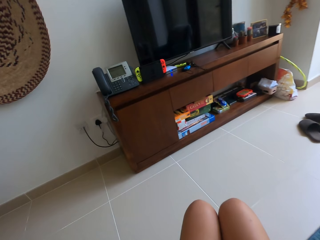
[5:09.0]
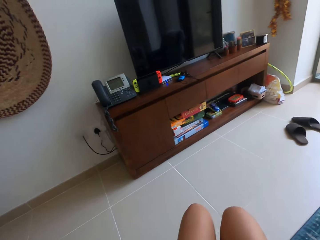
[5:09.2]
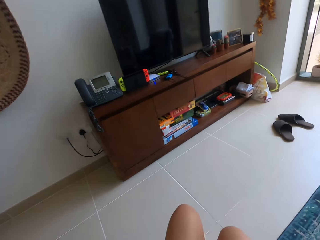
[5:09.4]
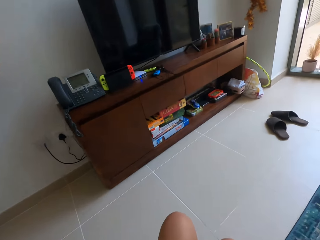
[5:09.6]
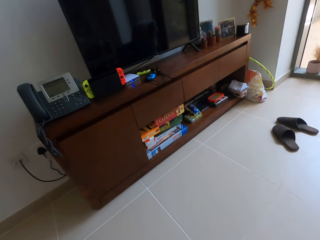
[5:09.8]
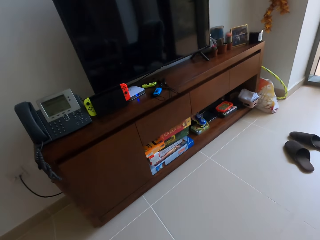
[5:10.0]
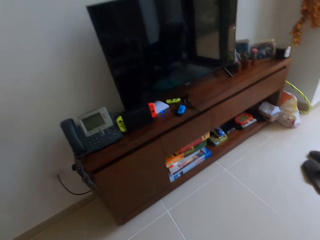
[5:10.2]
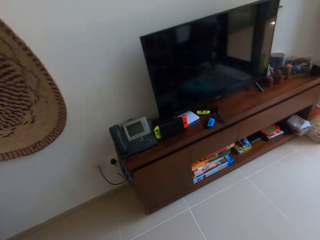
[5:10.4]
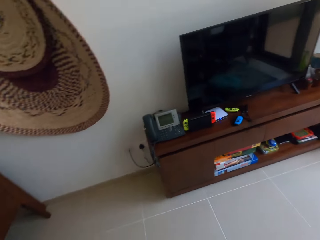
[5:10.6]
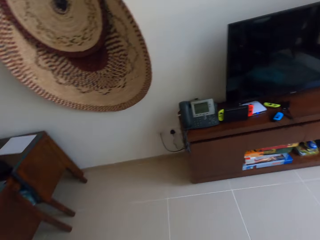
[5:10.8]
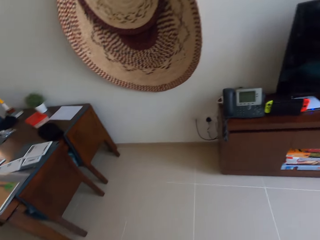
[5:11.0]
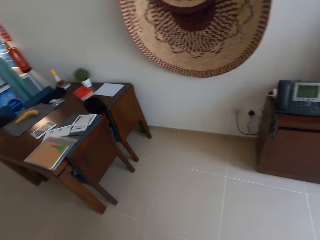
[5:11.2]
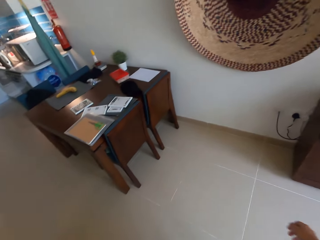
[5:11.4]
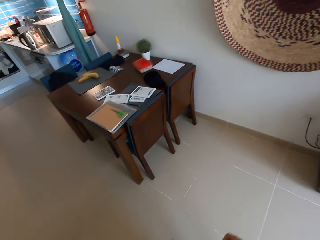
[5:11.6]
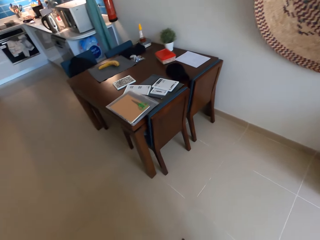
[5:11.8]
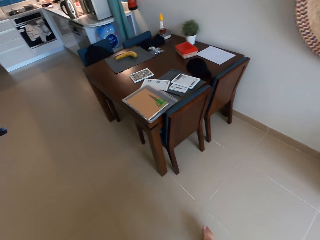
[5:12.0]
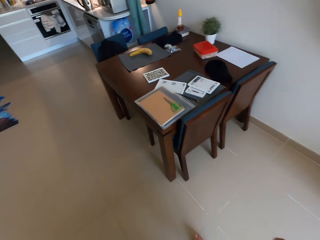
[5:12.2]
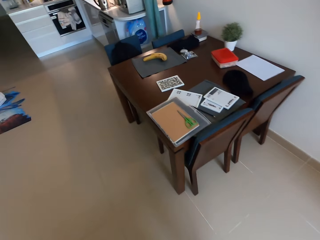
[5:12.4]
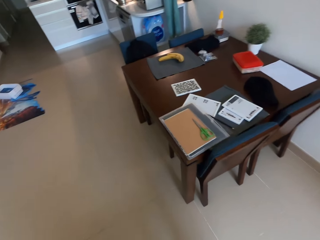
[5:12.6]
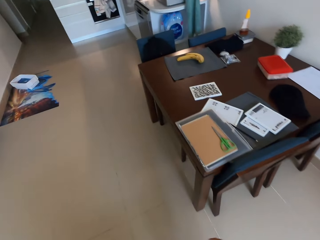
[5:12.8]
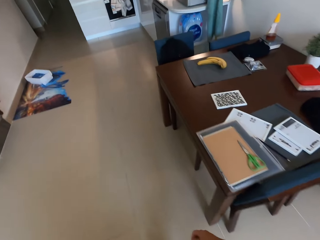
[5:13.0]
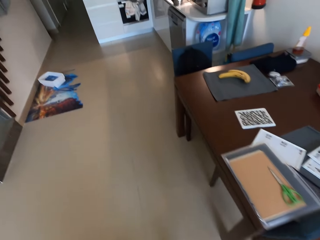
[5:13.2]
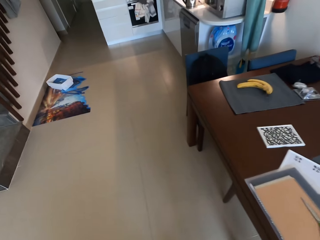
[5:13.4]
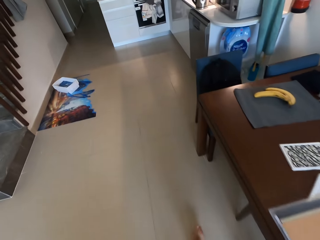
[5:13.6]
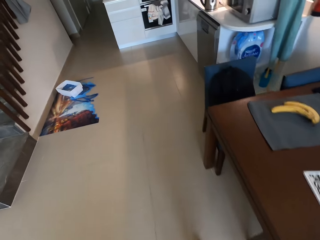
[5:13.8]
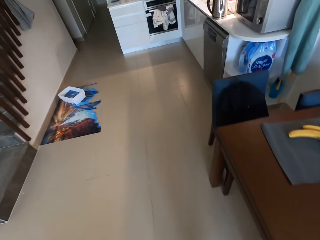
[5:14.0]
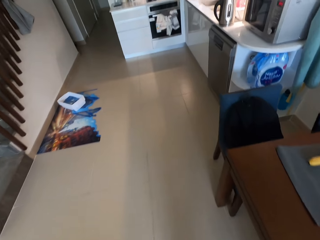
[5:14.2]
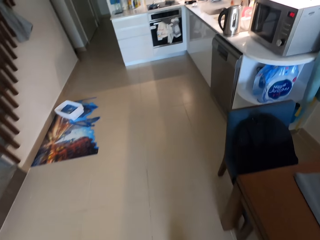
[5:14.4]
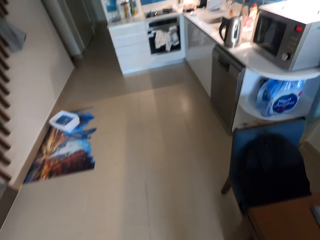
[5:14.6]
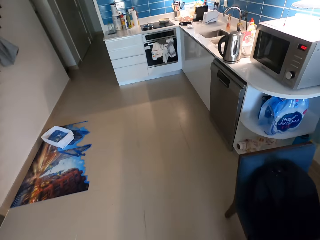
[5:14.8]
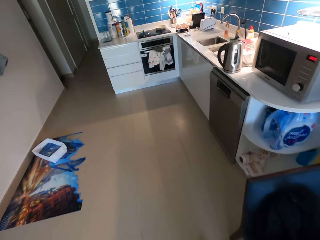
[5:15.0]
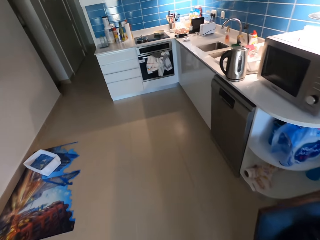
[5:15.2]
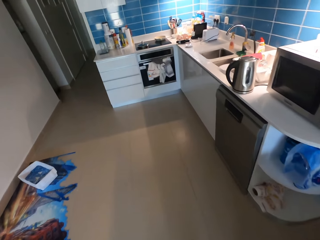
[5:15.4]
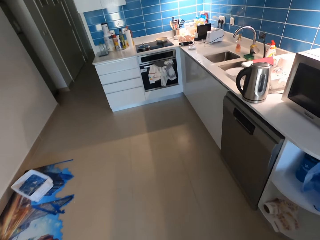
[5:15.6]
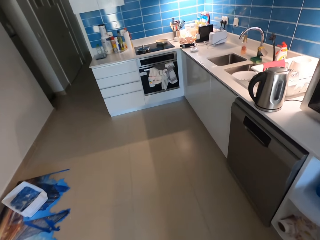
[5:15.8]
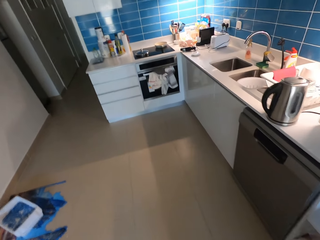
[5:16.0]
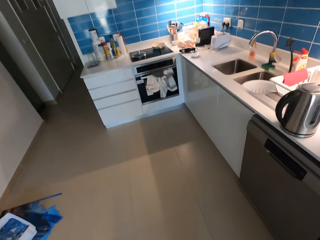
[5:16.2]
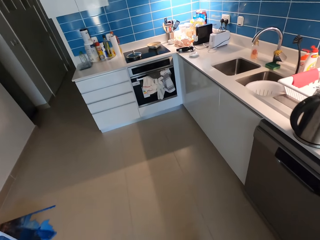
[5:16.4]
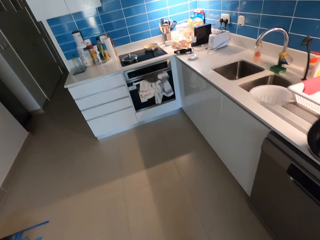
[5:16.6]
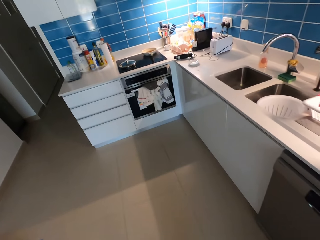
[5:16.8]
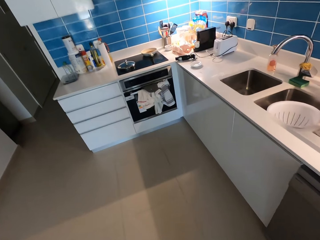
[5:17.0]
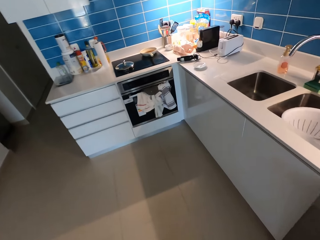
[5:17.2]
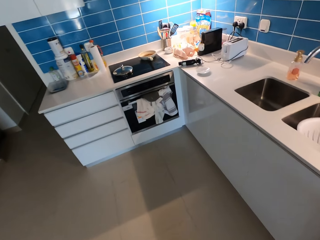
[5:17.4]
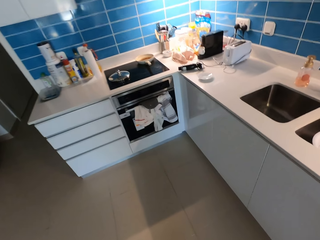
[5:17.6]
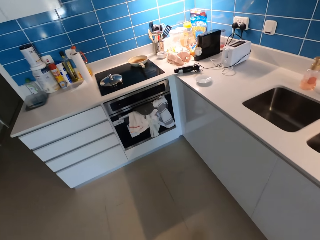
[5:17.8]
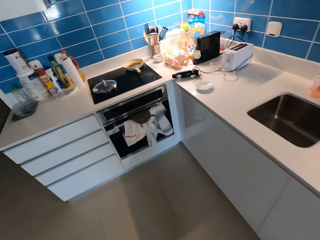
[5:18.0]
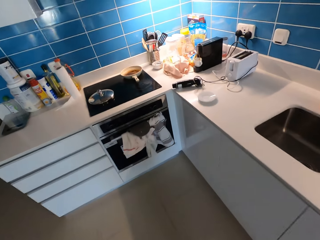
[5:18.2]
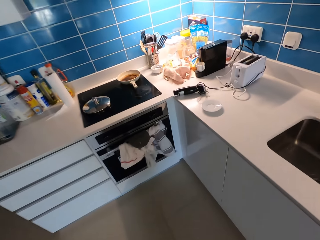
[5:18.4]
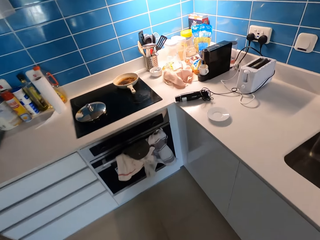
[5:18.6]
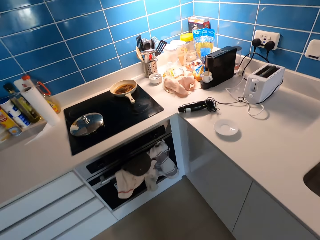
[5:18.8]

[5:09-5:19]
The camera wearer stands up. They walk to the kitchen.

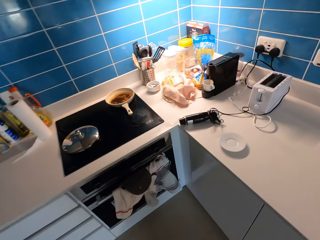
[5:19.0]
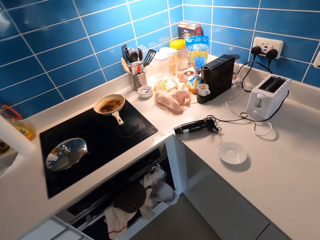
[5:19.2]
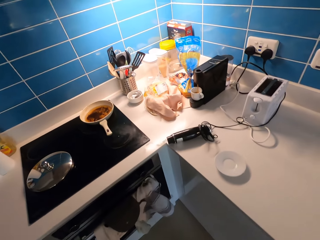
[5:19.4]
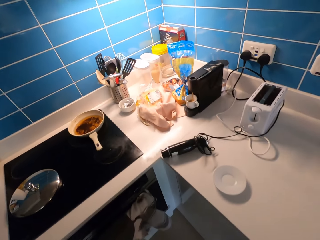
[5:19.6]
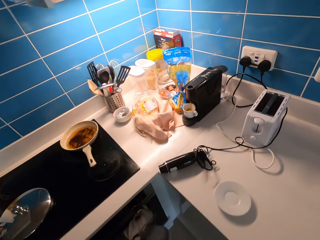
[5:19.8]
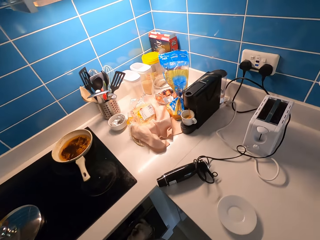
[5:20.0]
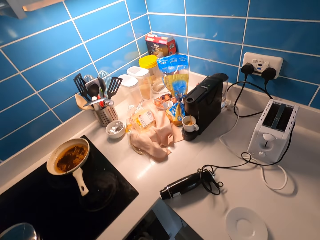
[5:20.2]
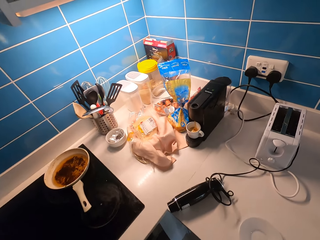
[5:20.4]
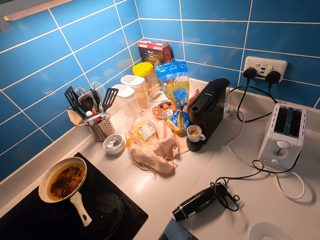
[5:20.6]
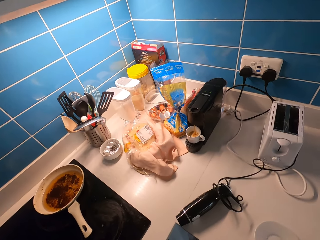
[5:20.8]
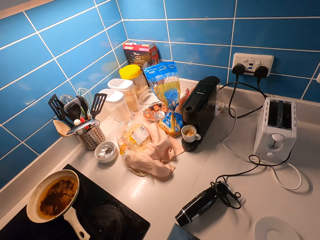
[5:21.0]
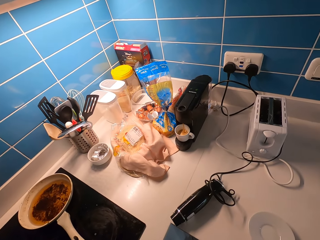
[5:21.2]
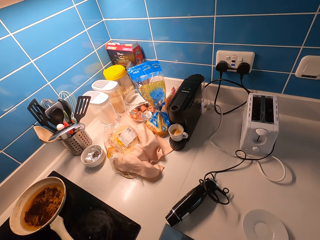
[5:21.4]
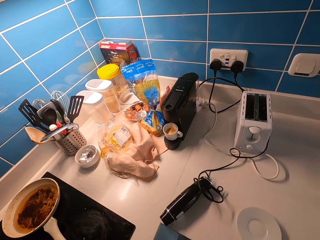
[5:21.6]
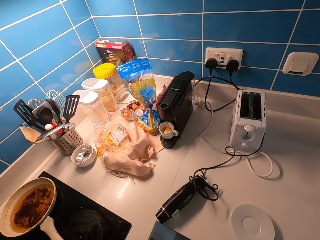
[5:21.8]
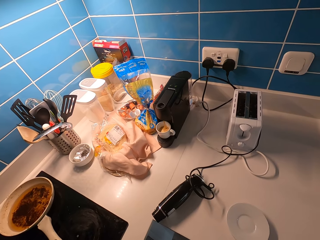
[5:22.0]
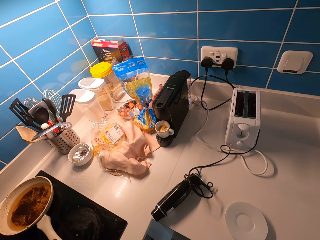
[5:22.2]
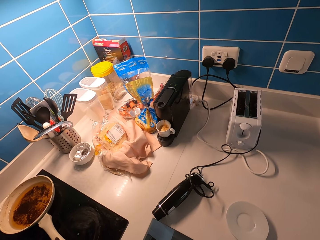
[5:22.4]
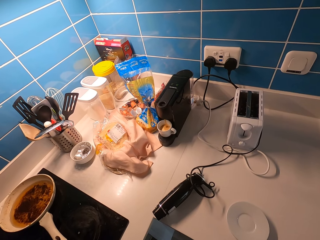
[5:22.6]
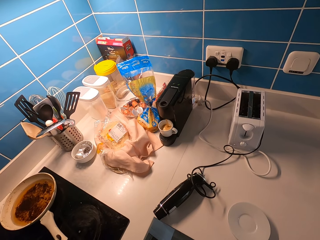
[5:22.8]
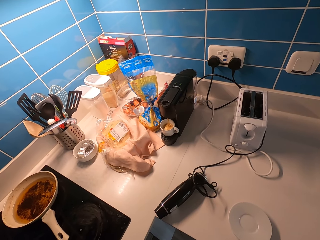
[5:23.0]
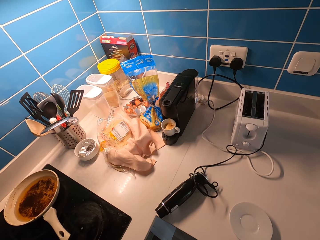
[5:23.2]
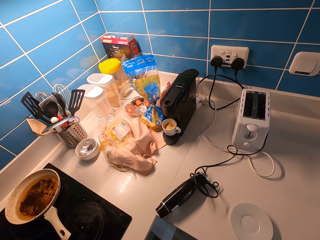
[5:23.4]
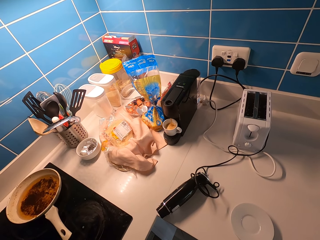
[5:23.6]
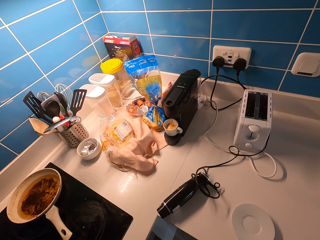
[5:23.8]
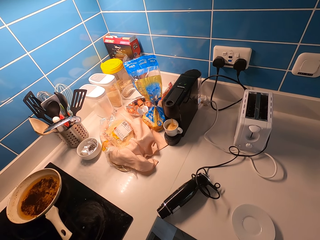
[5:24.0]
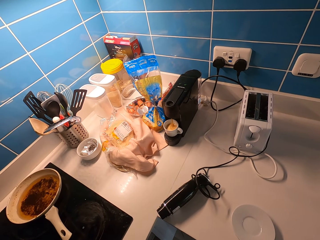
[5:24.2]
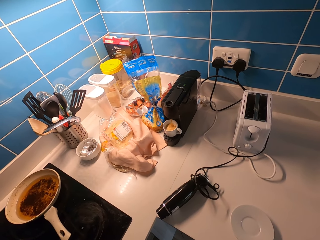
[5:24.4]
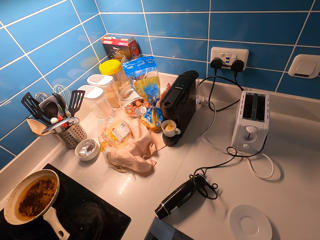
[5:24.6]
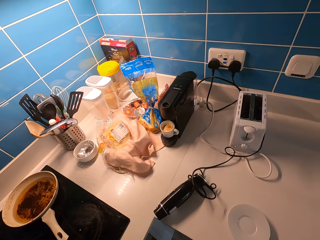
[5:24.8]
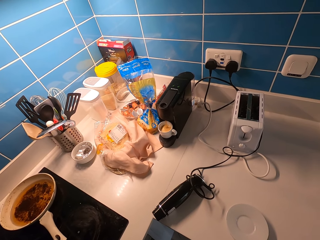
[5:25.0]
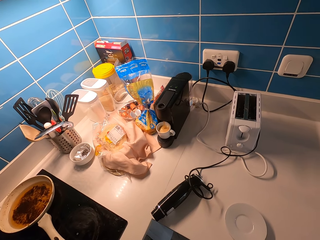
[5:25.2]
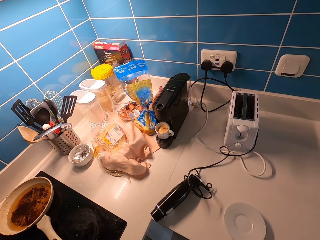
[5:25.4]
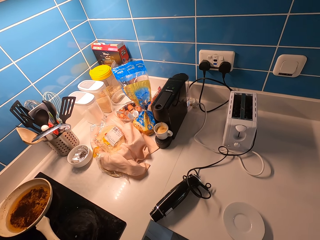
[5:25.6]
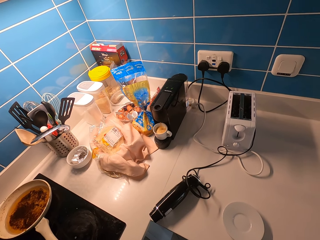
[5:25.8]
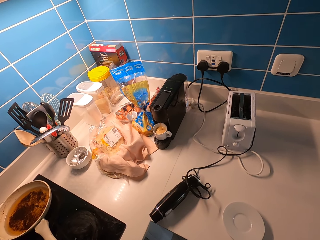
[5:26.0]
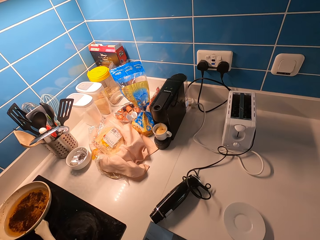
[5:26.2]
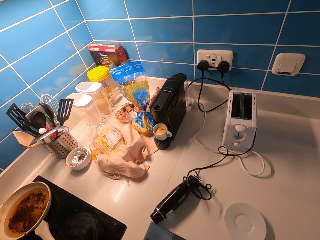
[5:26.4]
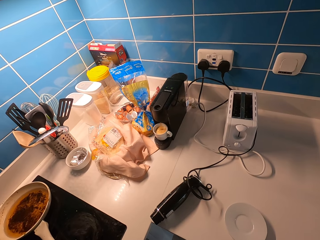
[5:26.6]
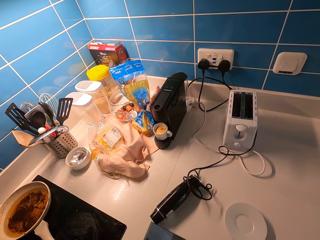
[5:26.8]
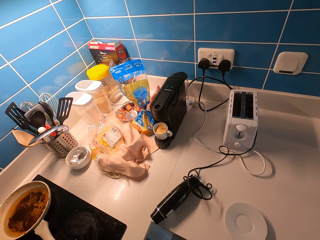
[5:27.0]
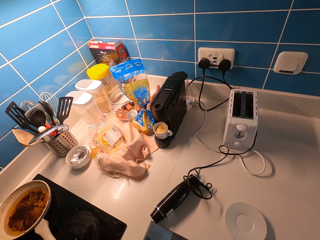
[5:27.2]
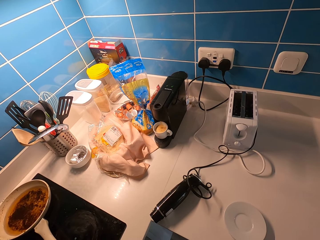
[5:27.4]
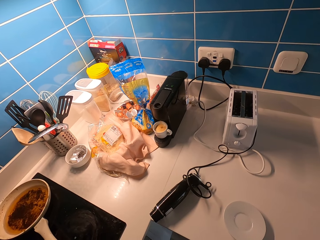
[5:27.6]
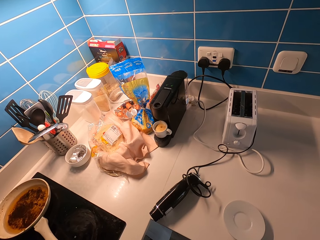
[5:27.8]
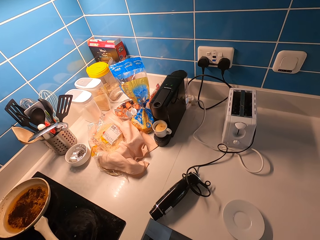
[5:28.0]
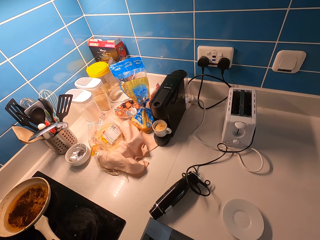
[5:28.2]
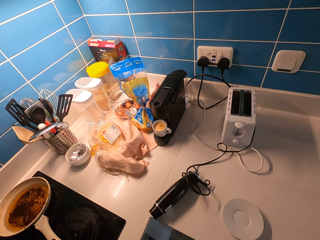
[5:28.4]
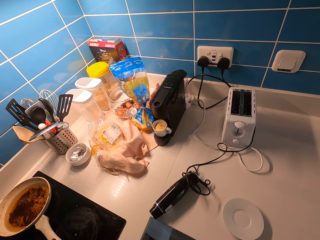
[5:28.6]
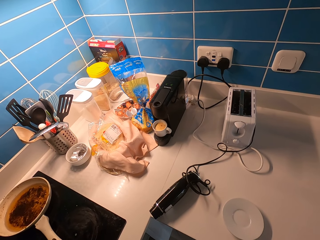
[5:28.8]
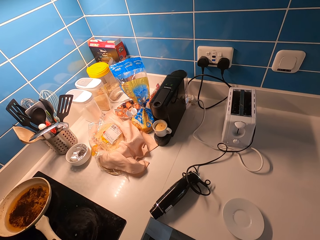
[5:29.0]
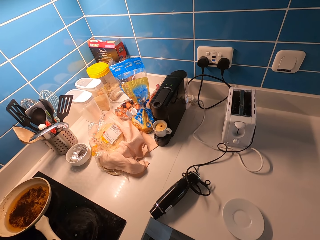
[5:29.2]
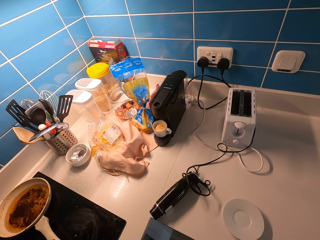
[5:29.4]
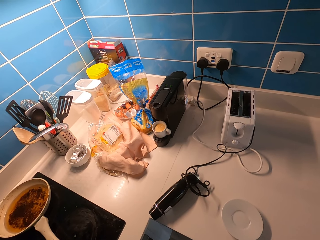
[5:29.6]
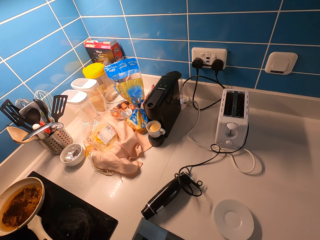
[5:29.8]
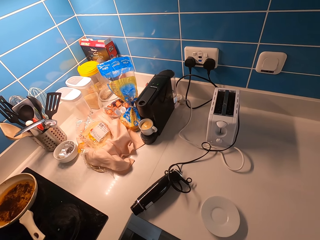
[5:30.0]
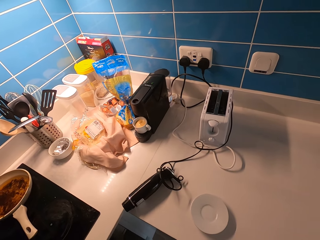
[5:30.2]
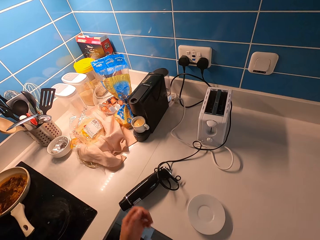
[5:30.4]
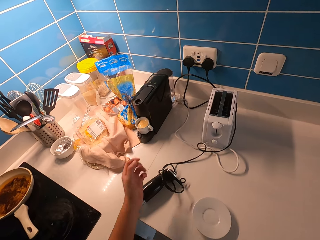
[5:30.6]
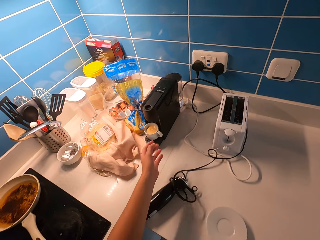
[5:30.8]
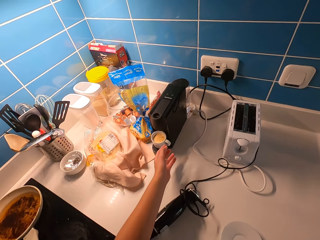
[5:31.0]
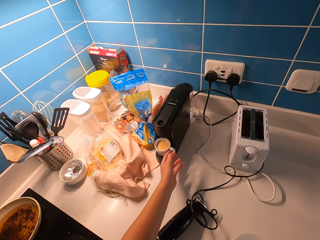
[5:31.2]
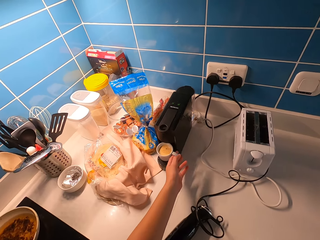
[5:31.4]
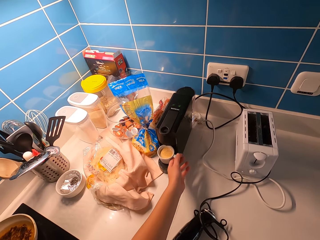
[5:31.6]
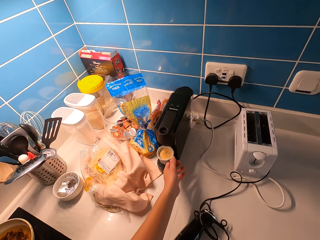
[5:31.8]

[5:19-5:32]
The camera wearer stares at the machine.
